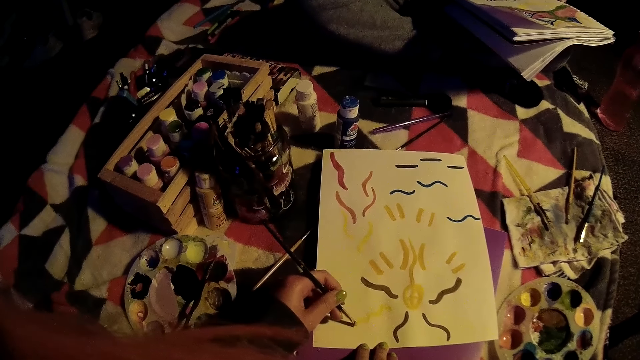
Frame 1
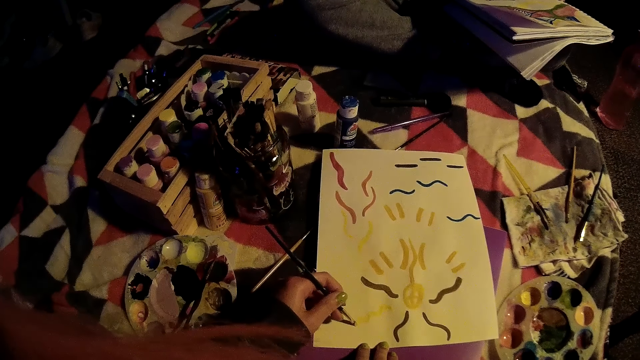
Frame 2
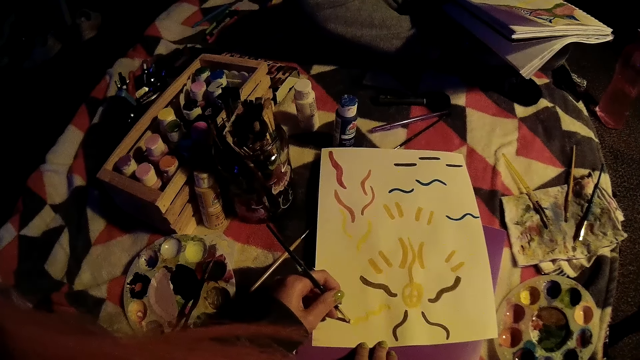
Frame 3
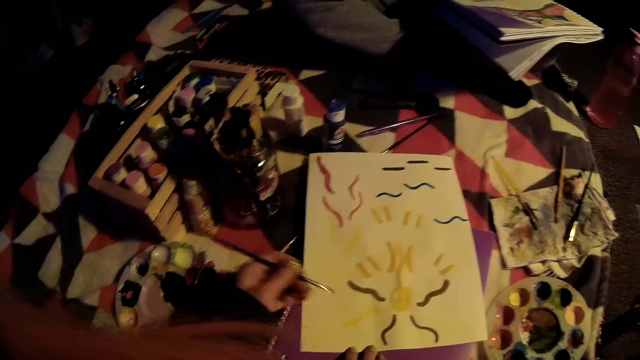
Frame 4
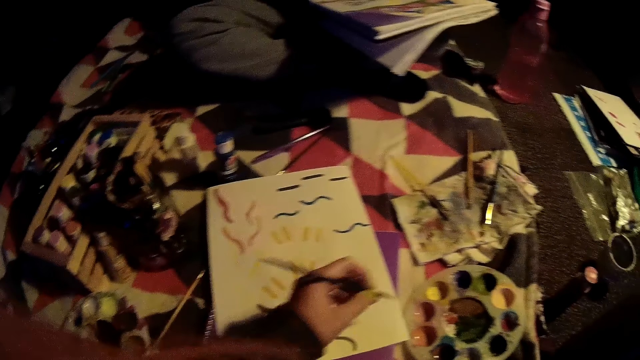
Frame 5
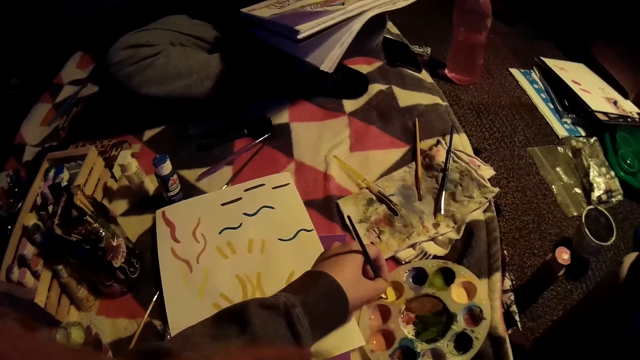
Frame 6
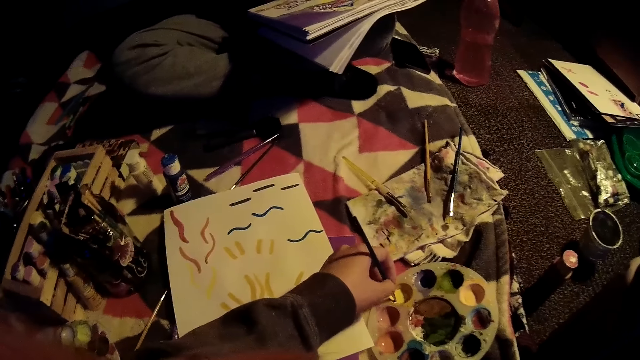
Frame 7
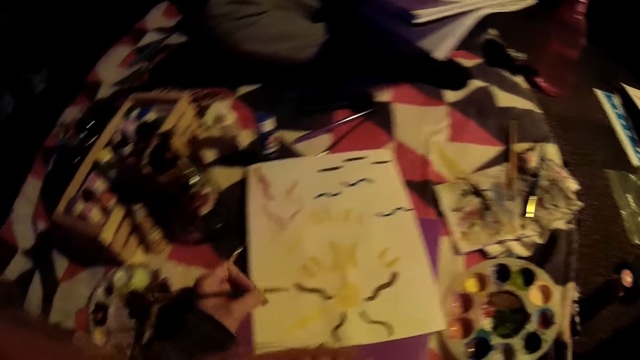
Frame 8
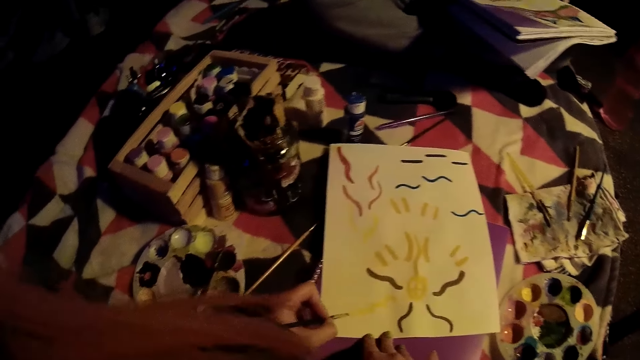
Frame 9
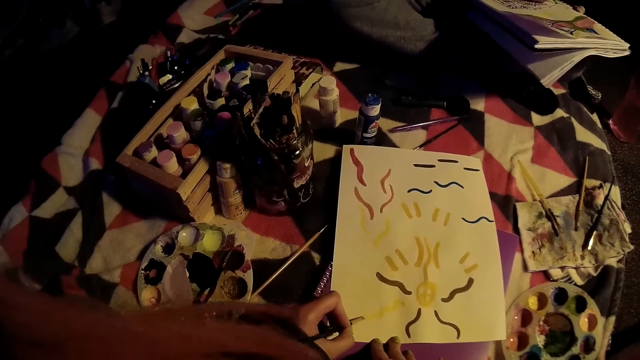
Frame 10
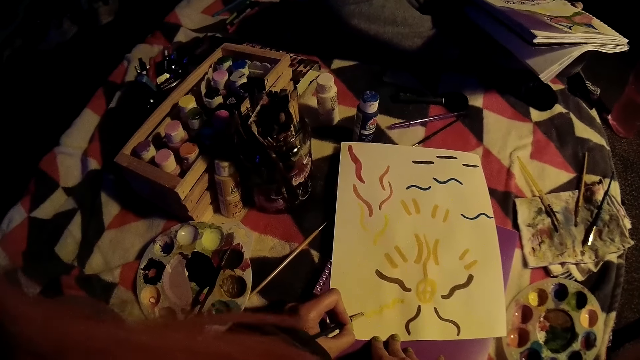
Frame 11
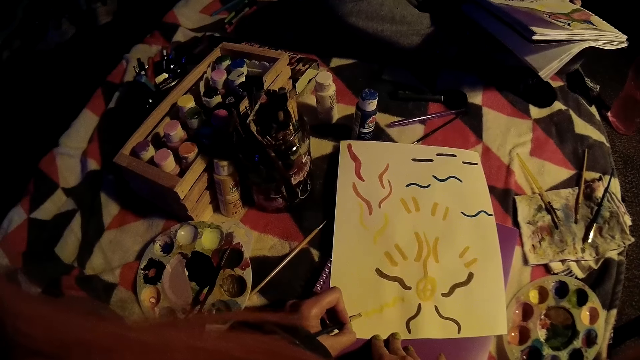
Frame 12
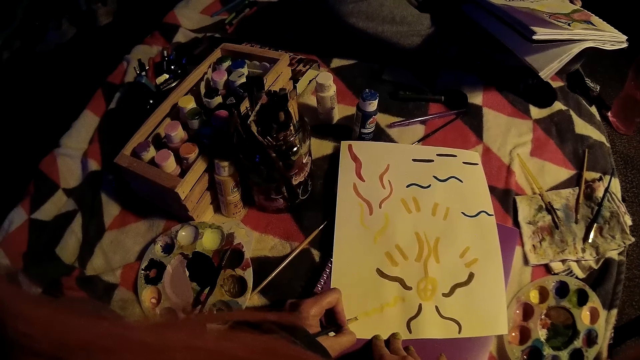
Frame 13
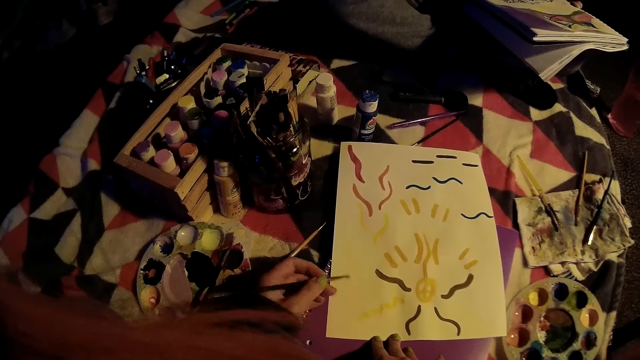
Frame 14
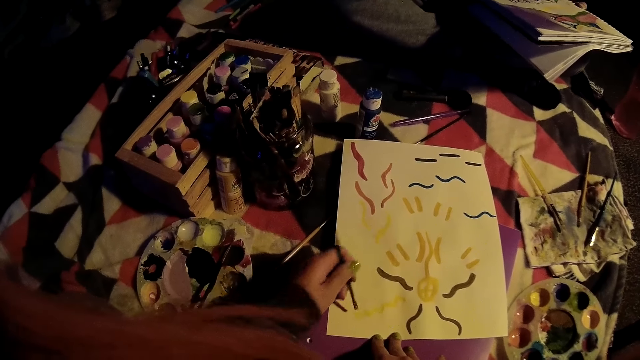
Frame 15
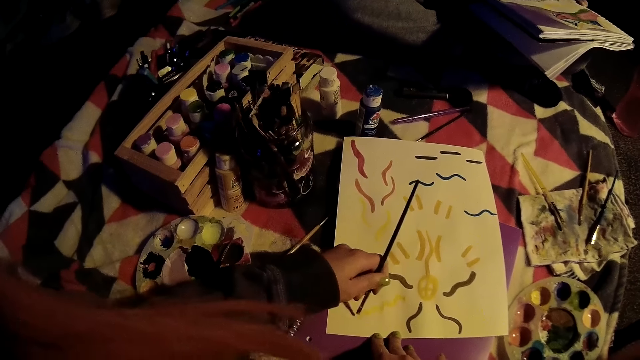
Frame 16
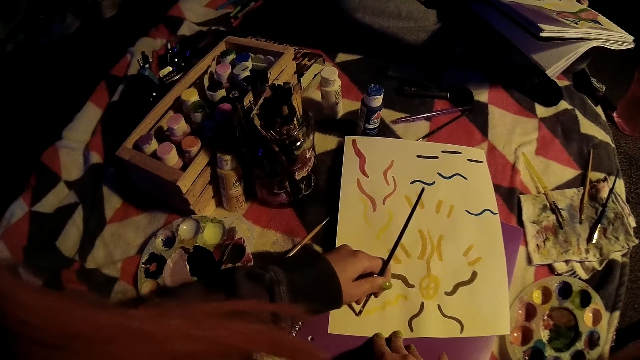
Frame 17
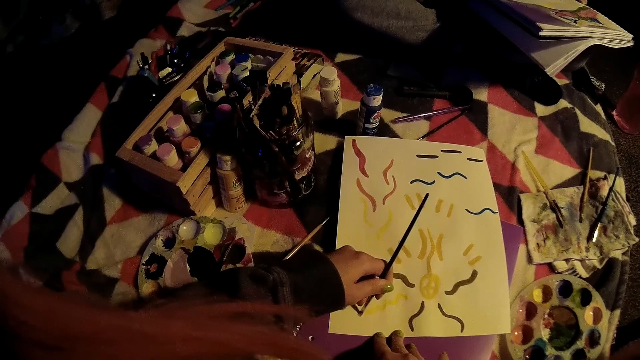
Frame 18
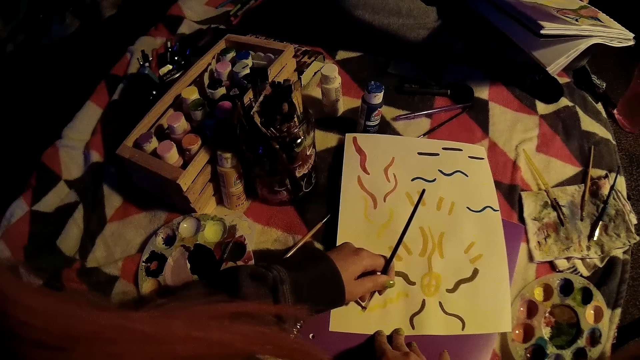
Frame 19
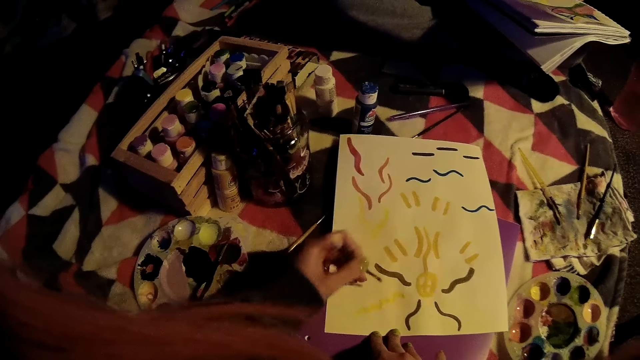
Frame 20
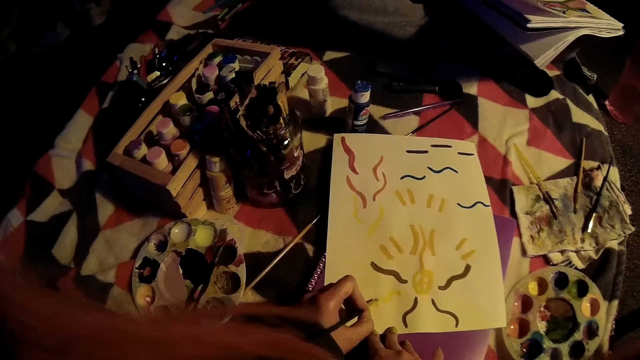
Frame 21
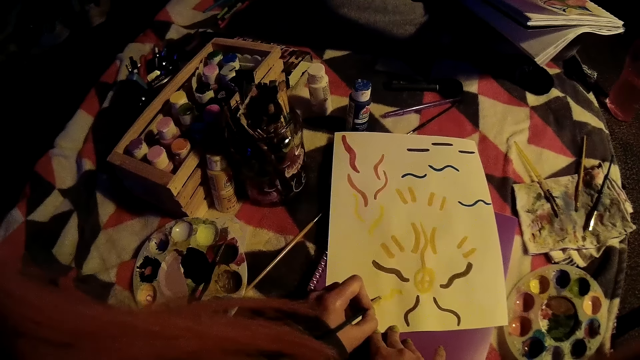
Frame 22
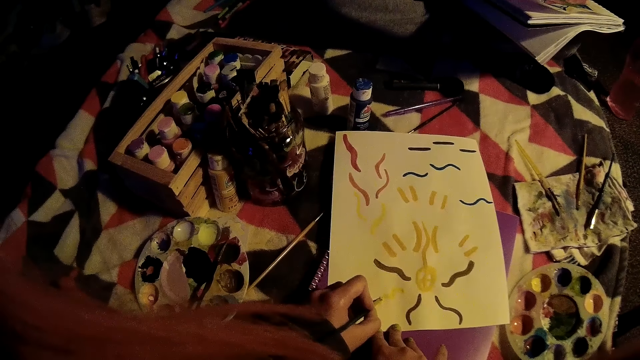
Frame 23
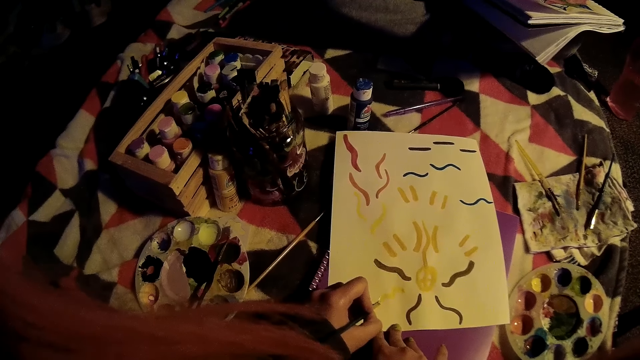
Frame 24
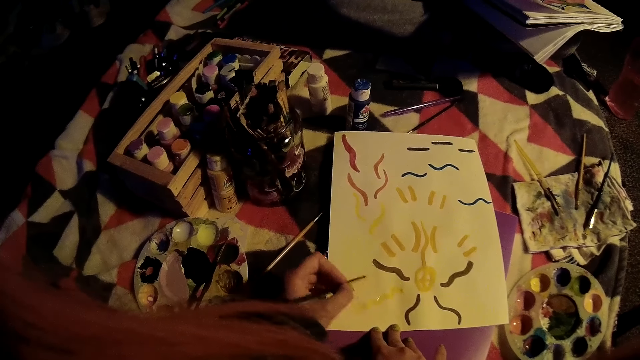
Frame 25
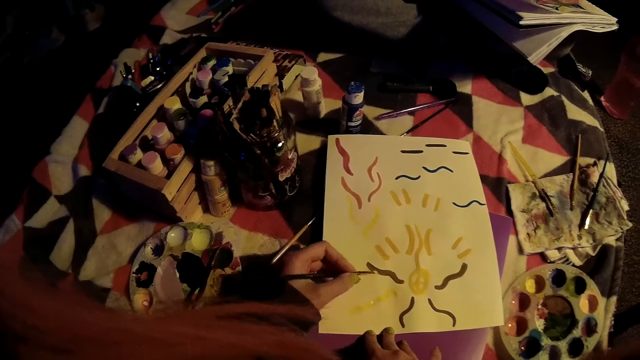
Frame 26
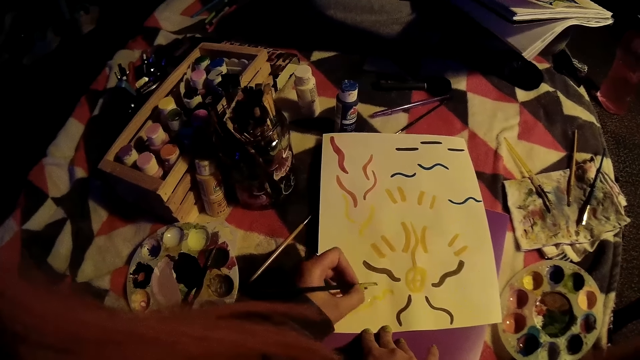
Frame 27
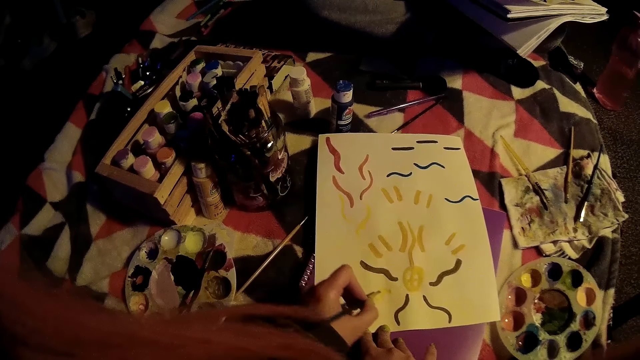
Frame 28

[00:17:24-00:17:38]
The camera wearer dips the paint brush into the paint palette on the mattress with her left hand. She draws on the paper with the paint brush in her left hand. She dips the painting brush in the ink.

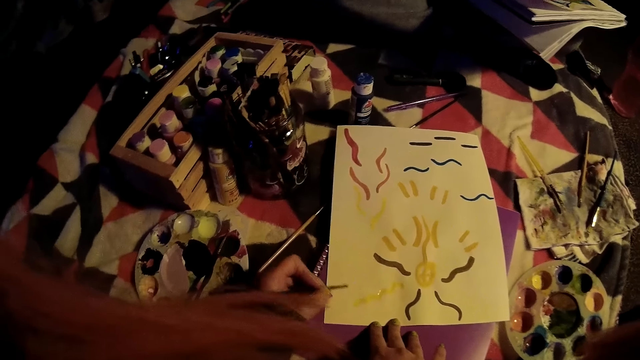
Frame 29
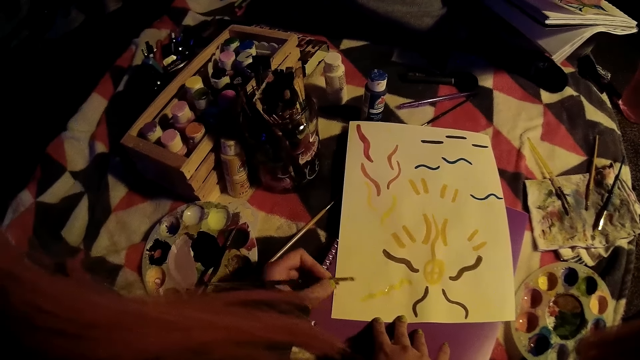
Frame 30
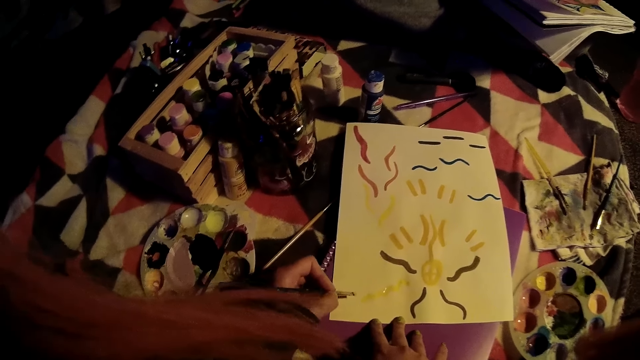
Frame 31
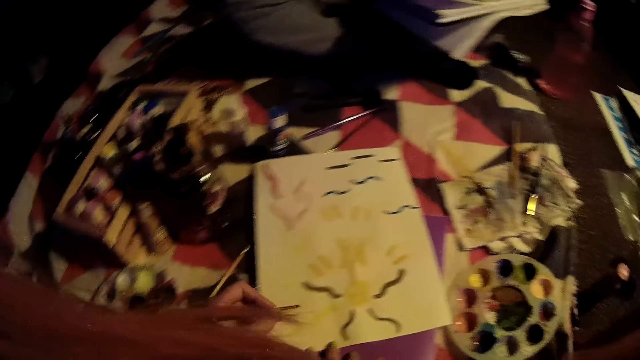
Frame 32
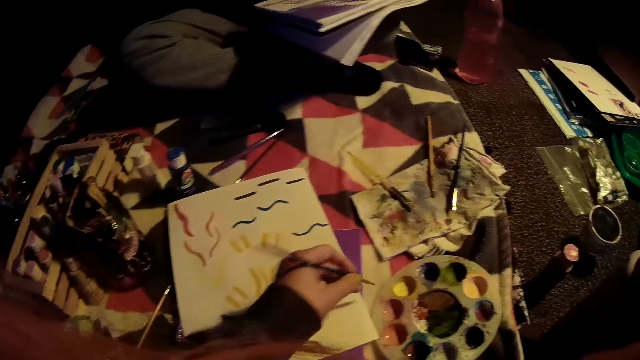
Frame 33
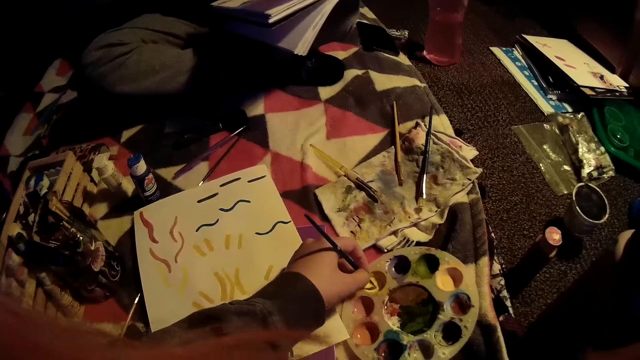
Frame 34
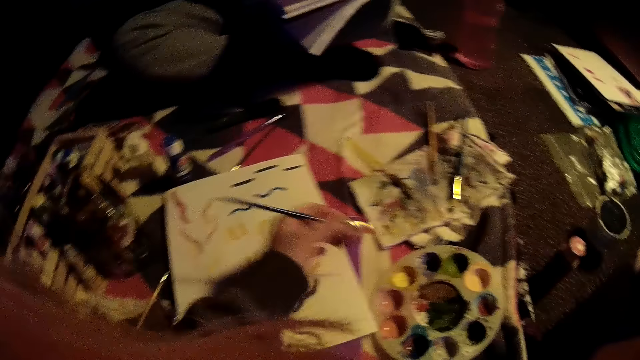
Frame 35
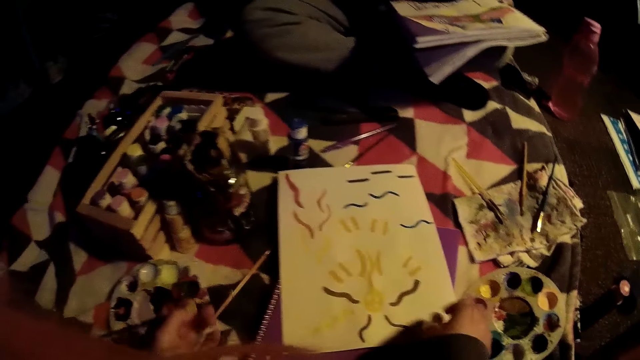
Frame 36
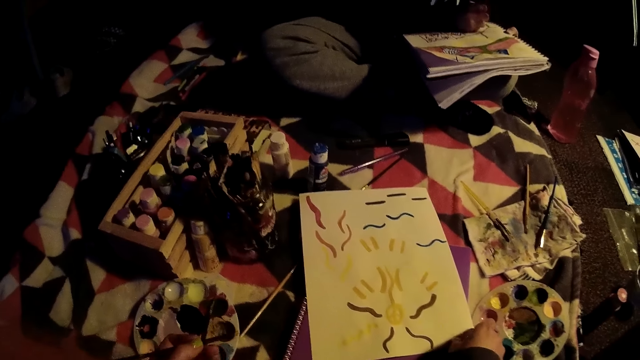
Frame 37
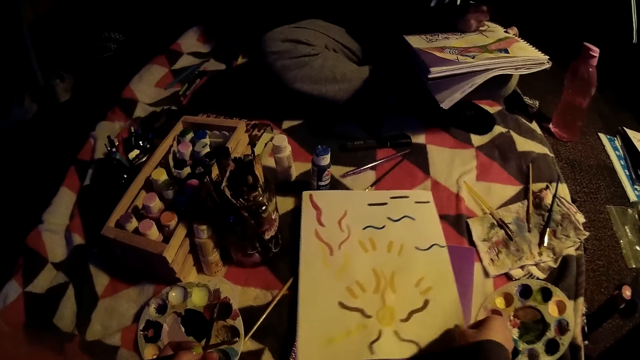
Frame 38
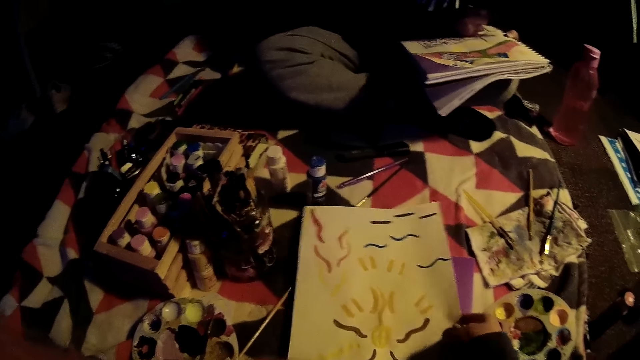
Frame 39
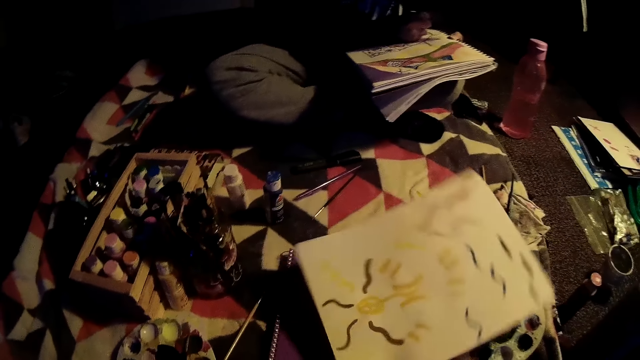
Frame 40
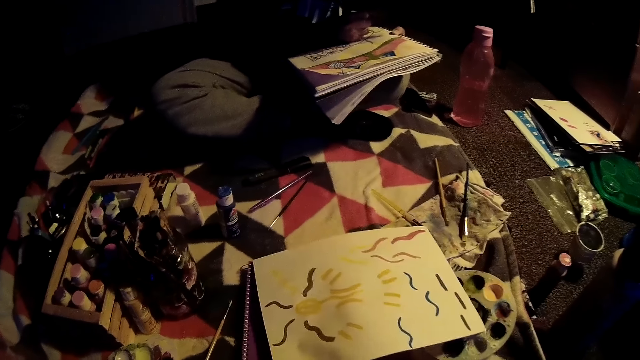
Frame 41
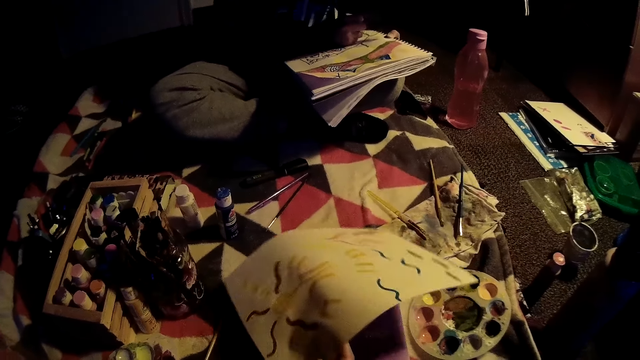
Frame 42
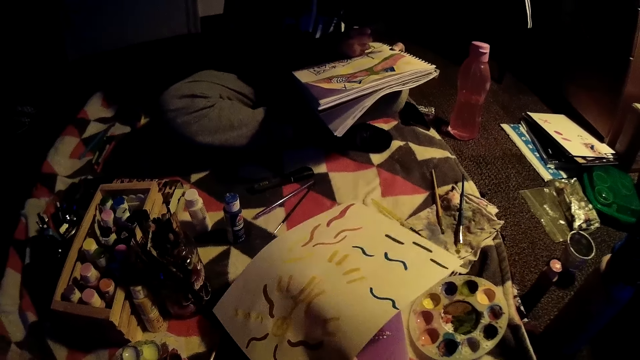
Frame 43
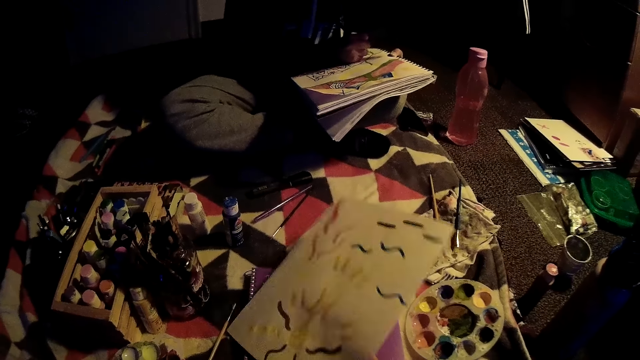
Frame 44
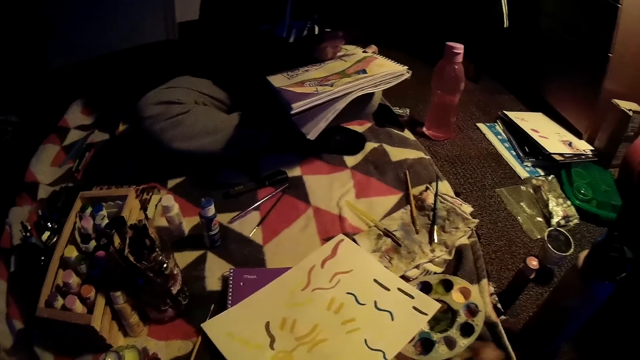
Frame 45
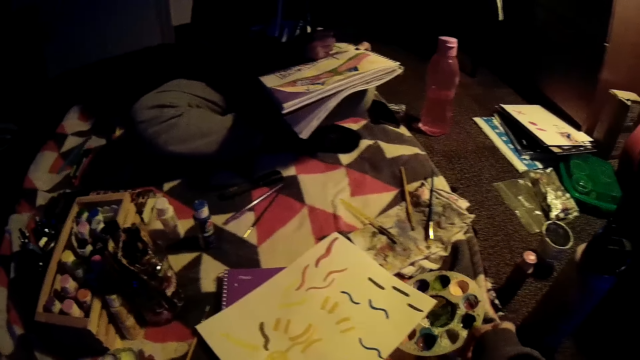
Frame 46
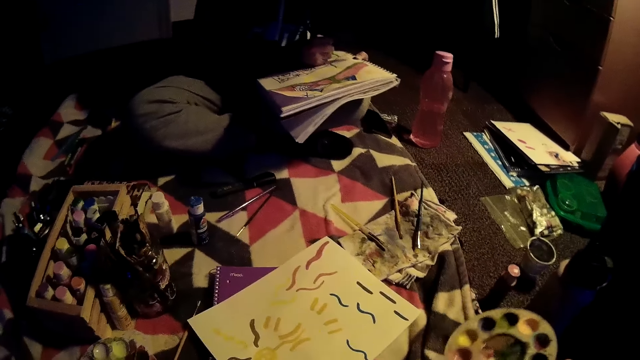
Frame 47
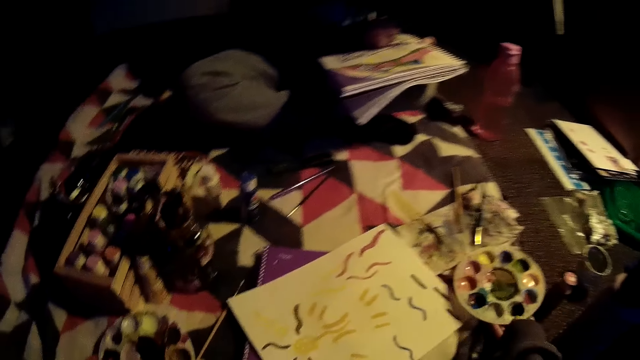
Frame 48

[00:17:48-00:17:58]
The camera wearer dips the paint brush into the paint palette on the mattress with her left hand. She rotates the paper on the mattress with her right hand. She picks up the paint palette from the mattress with her right hand.
